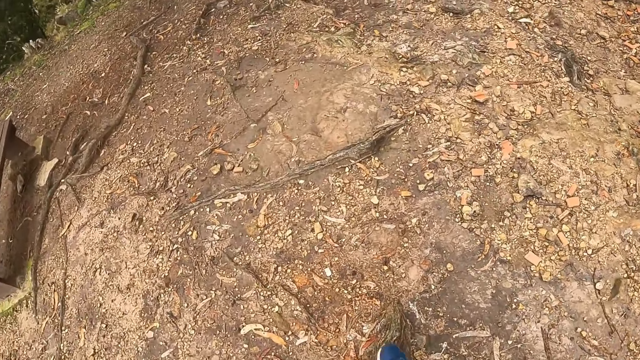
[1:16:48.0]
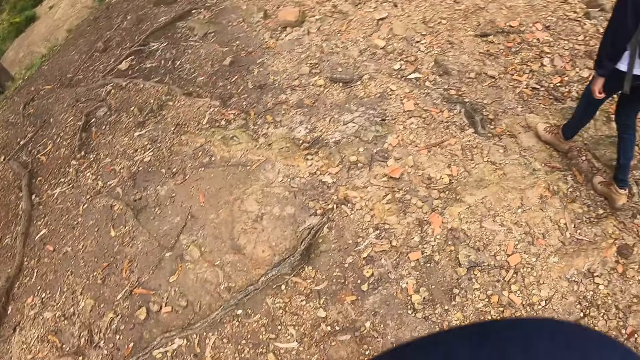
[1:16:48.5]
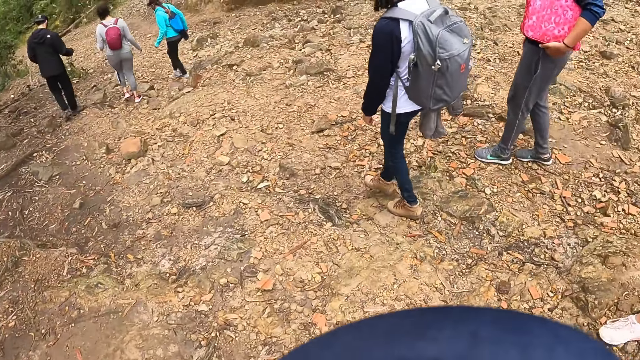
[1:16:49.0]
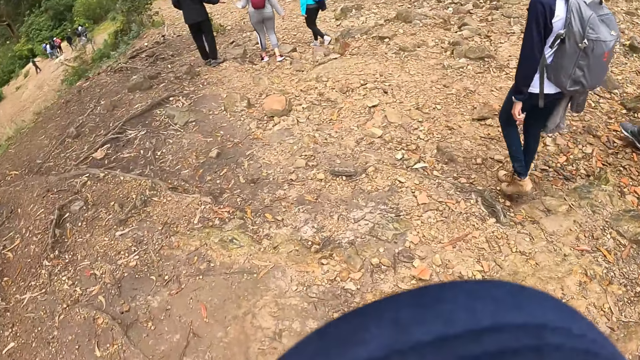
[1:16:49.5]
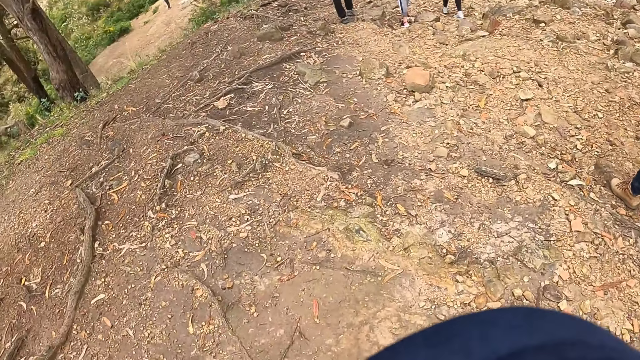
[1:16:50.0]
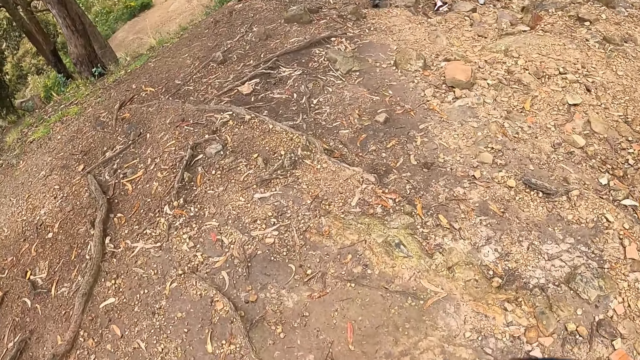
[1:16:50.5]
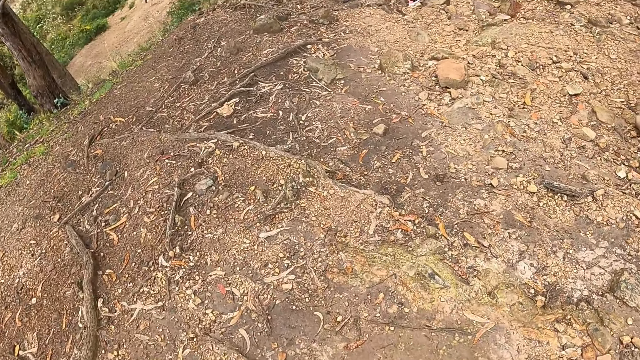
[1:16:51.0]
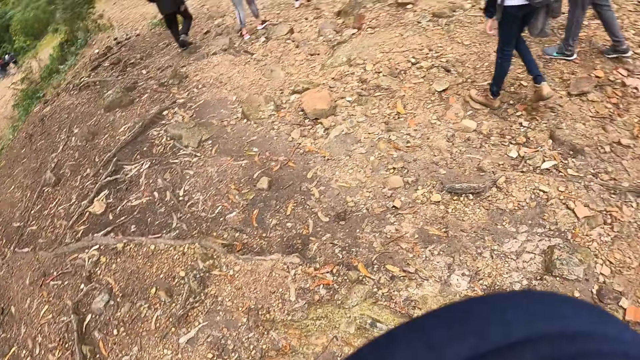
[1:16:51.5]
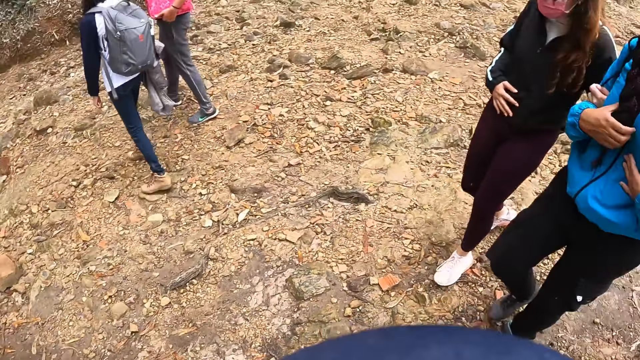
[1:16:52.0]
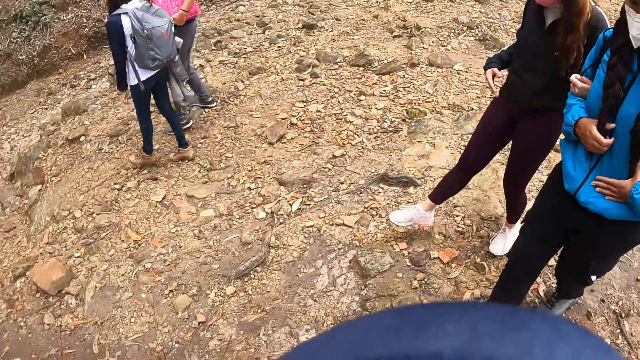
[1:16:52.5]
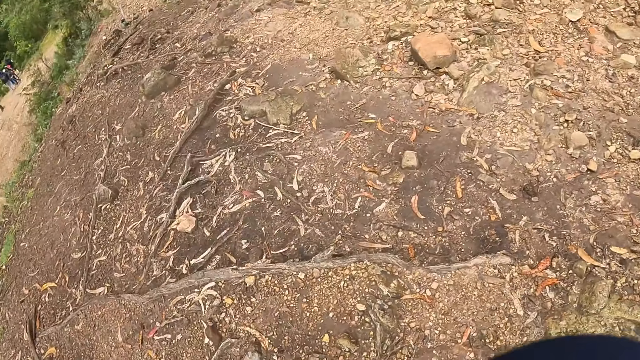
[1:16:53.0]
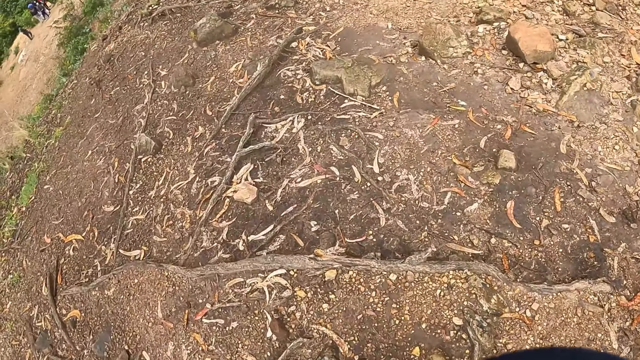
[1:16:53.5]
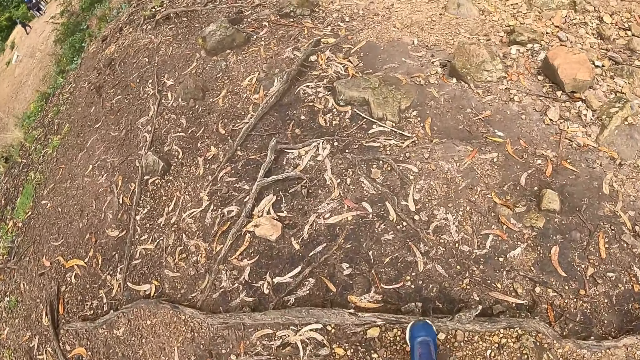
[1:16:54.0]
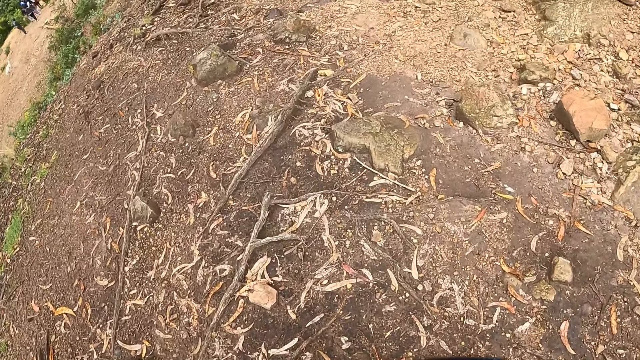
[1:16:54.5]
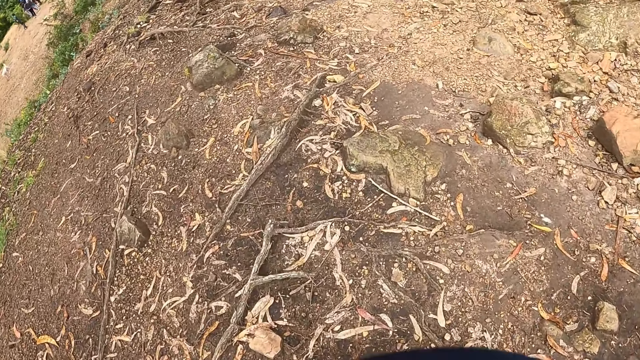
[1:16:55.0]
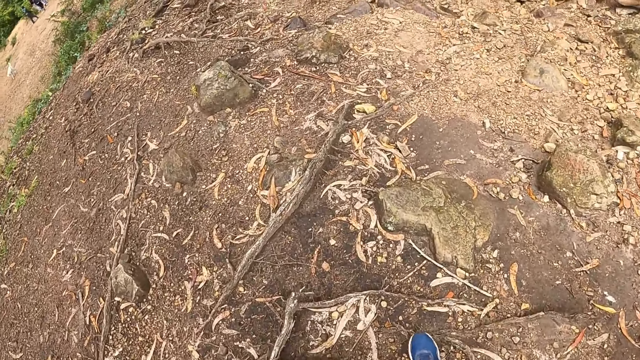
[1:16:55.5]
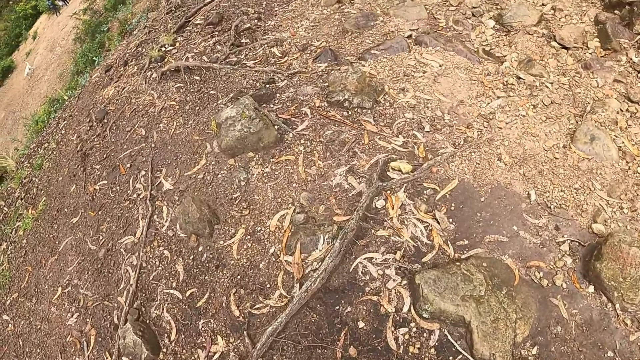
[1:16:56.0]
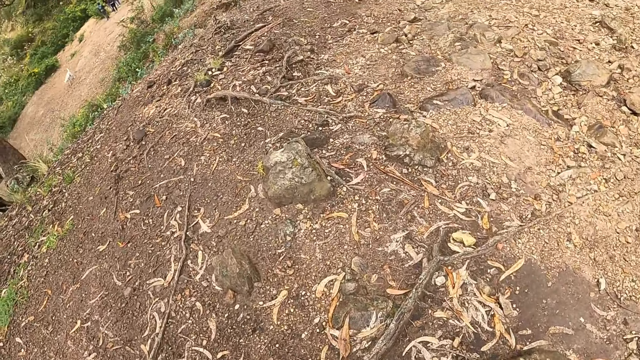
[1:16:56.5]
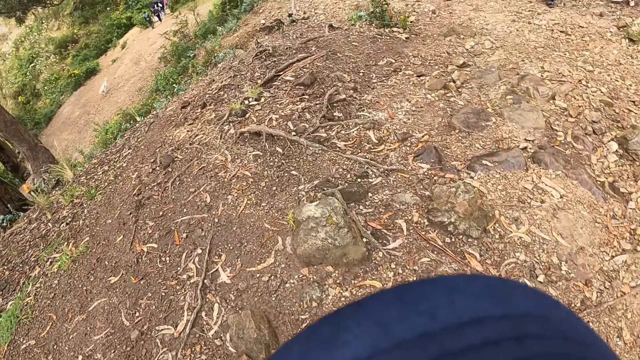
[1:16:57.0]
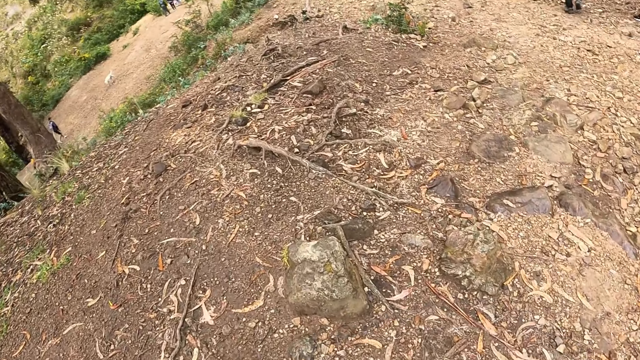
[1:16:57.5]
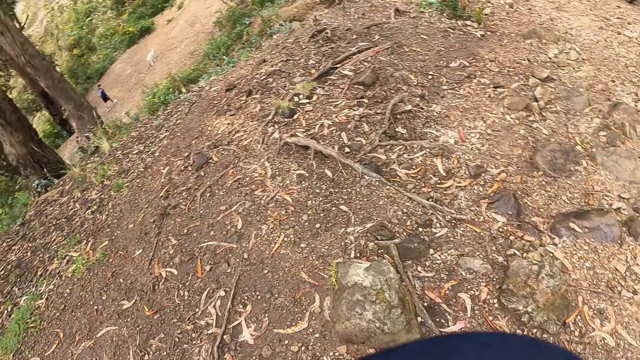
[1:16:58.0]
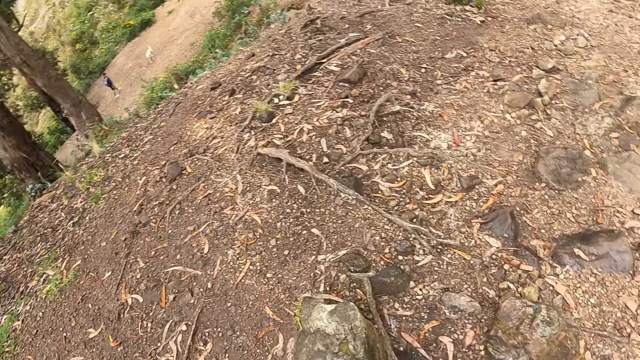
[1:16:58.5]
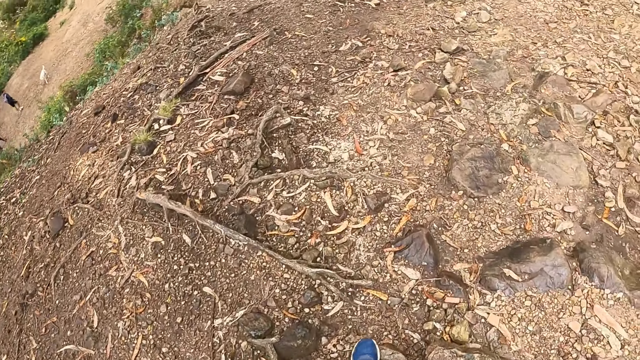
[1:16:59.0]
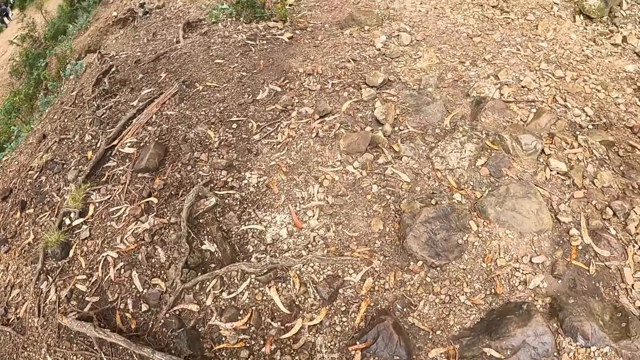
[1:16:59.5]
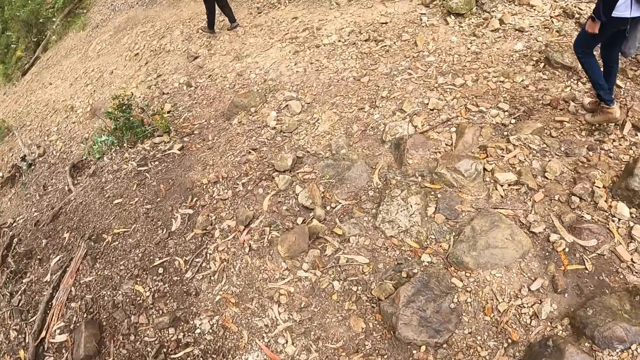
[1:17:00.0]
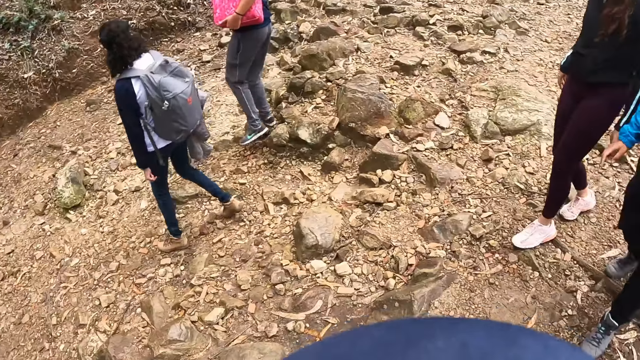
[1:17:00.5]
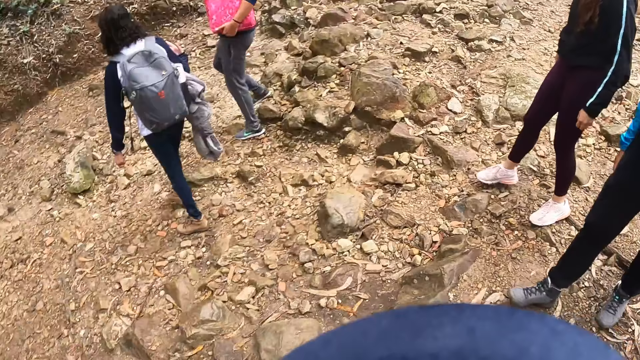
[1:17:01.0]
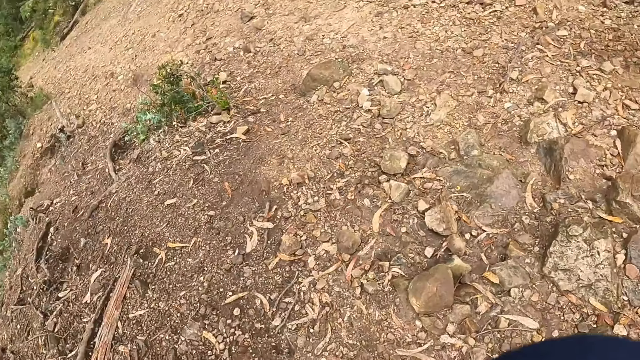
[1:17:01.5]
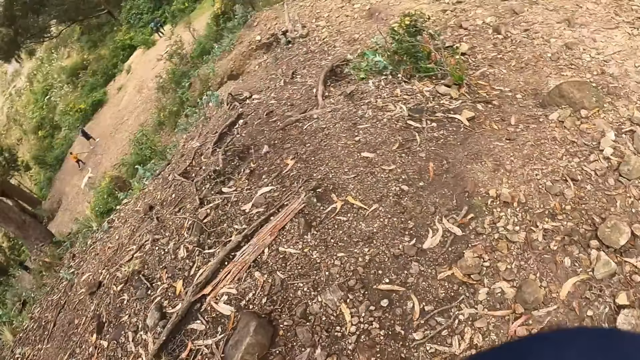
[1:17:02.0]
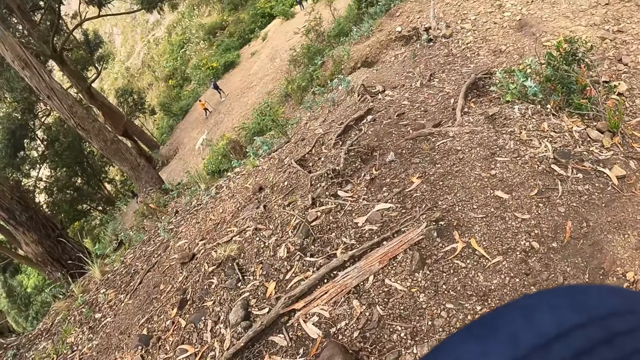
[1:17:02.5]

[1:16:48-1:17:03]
A woman walks. Another woman walks. The camera wearer walks.

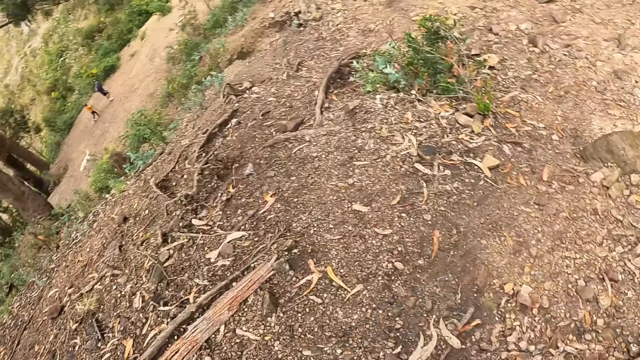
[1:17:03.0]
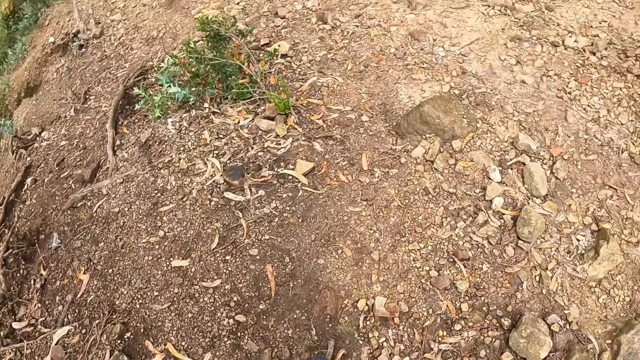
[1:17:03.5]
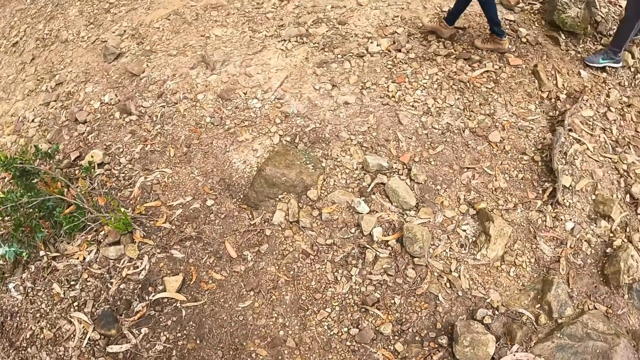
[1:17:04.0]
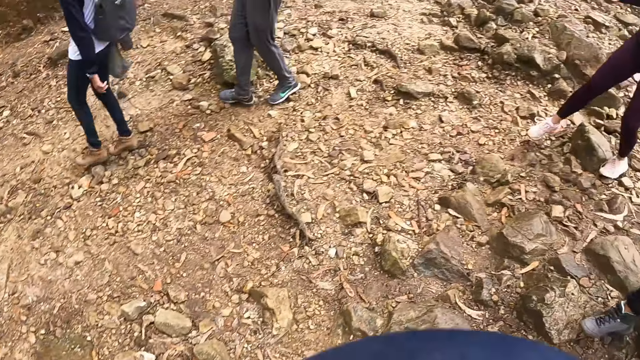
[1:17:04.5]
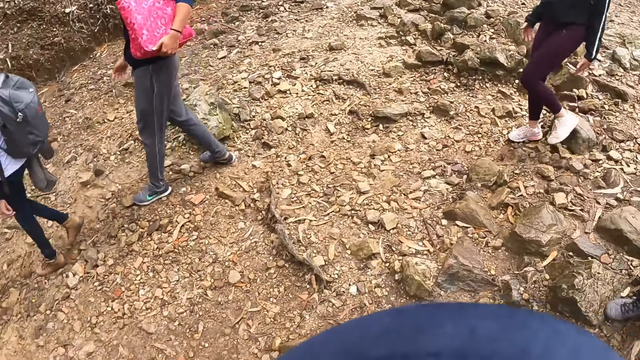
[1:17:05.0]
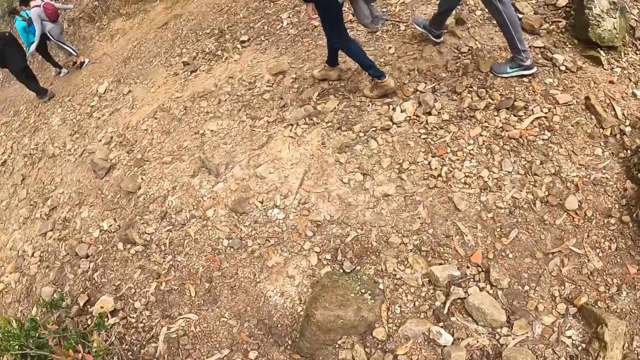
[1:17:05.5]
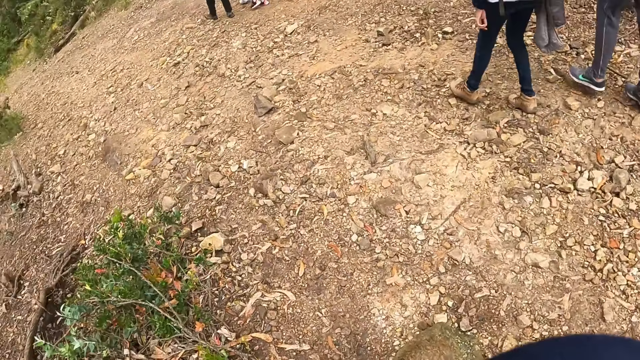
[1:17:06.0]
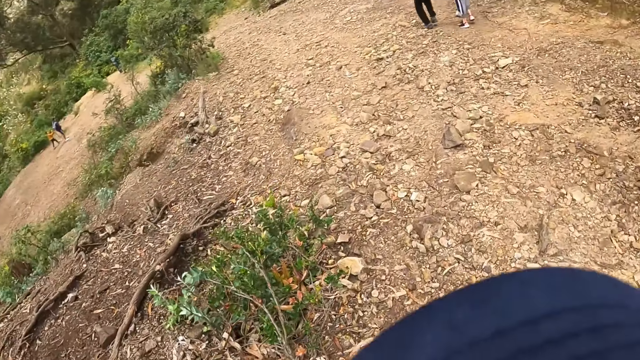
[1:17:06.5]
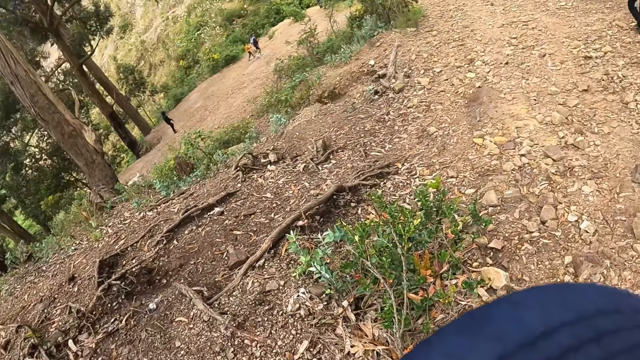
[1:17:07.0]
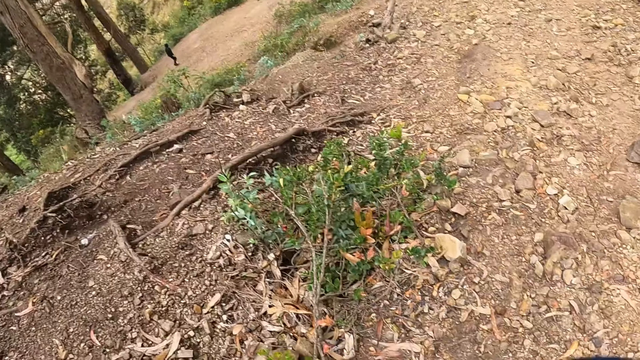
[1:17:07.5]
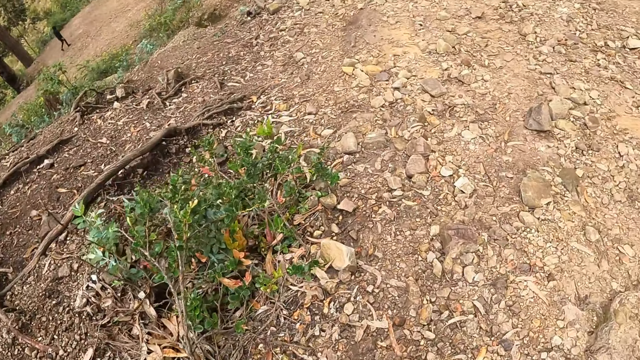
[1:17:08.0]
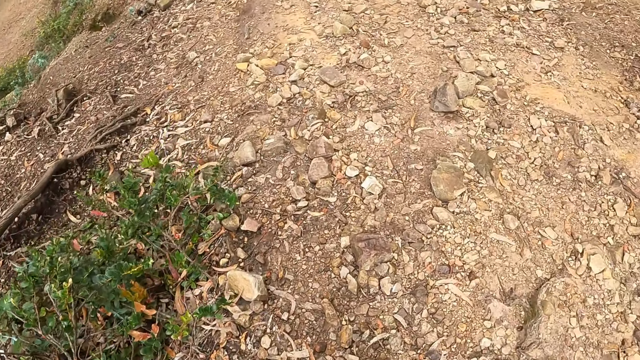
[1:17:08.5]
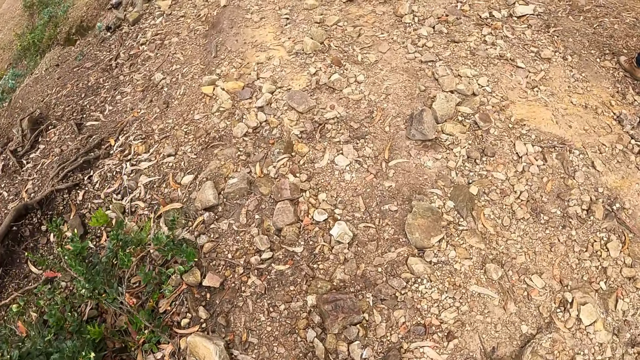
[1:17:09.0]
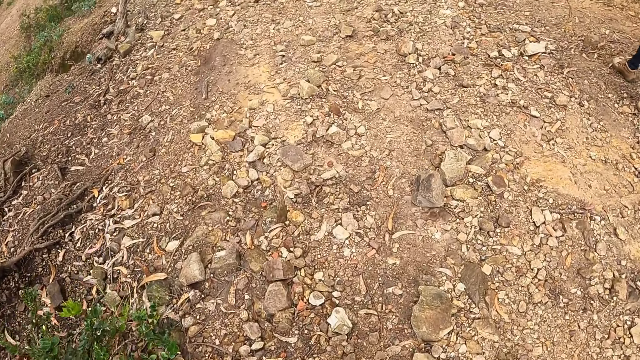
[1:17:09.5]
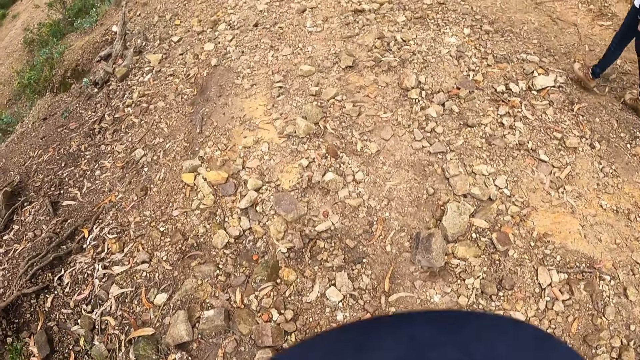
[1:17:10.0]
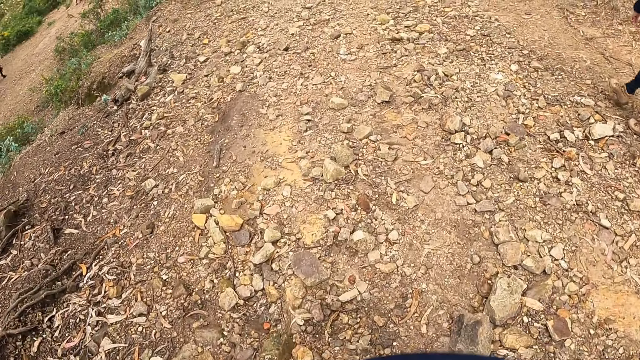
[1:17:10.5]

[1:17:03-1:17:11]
A woman walks.
